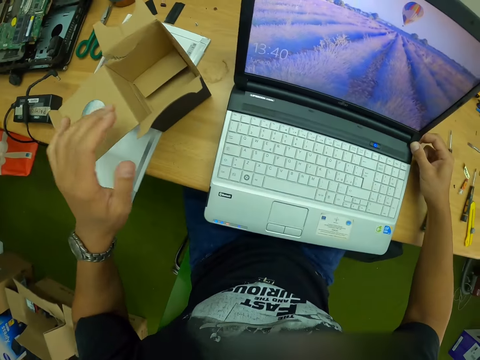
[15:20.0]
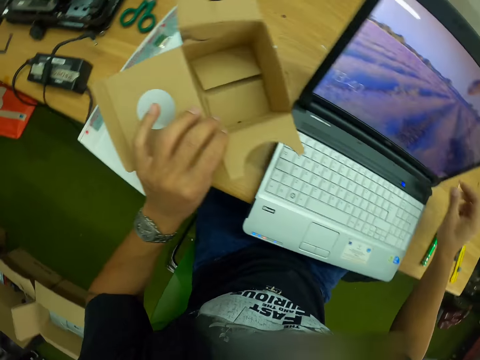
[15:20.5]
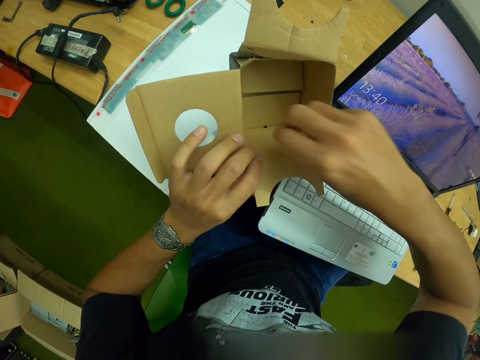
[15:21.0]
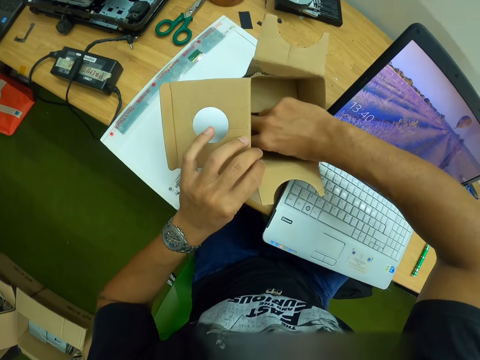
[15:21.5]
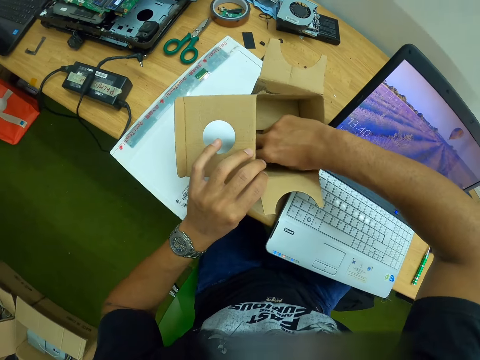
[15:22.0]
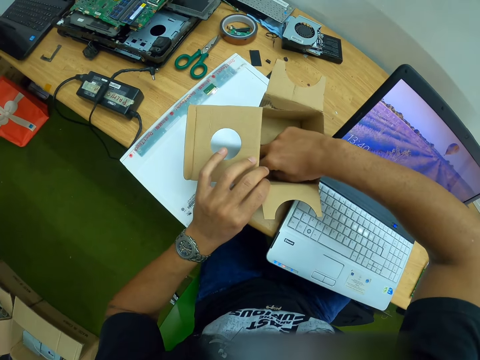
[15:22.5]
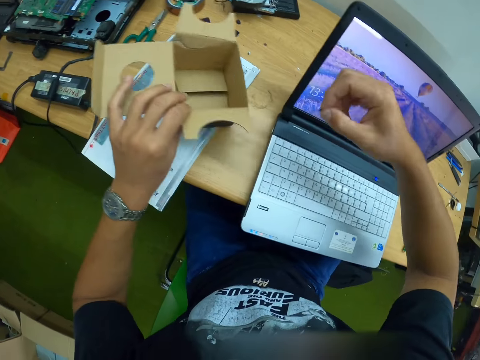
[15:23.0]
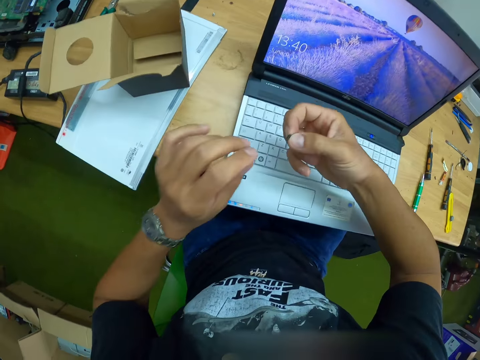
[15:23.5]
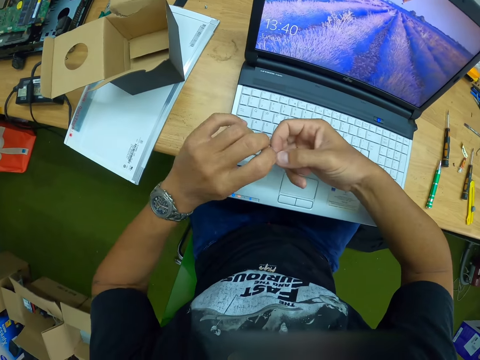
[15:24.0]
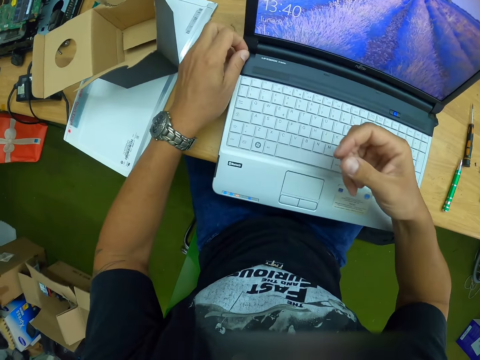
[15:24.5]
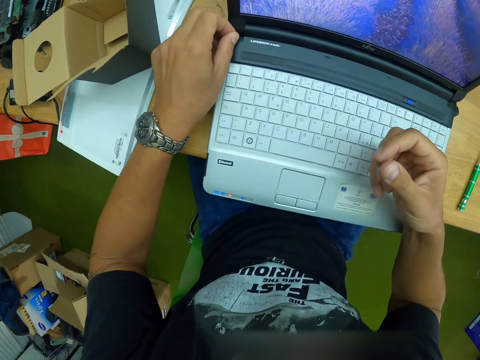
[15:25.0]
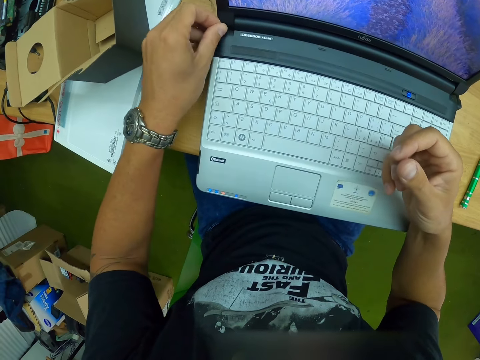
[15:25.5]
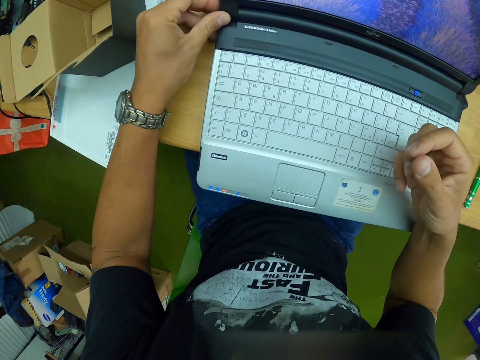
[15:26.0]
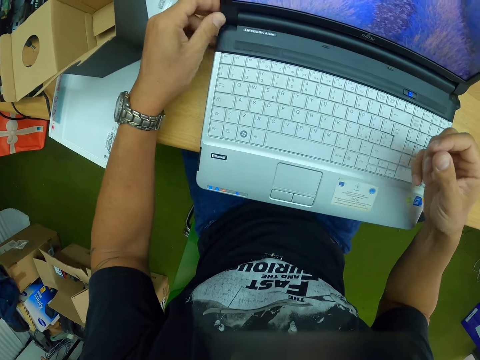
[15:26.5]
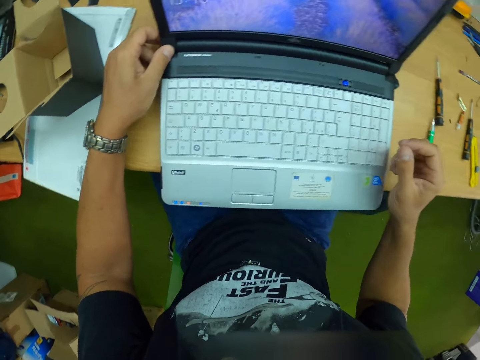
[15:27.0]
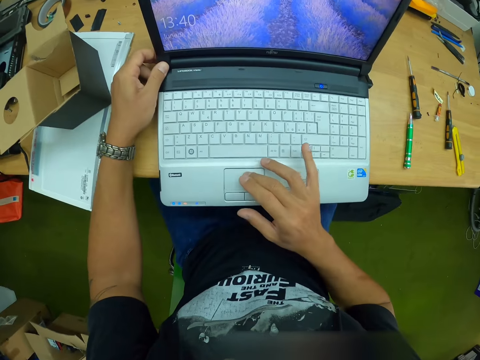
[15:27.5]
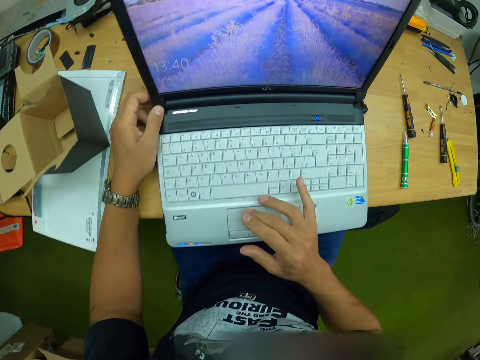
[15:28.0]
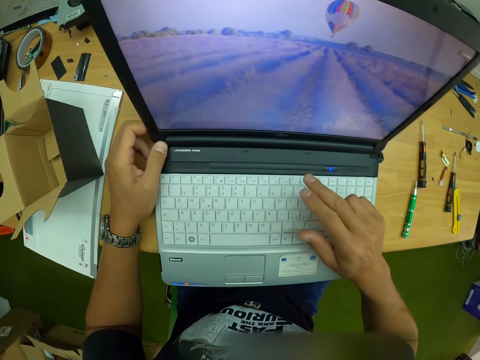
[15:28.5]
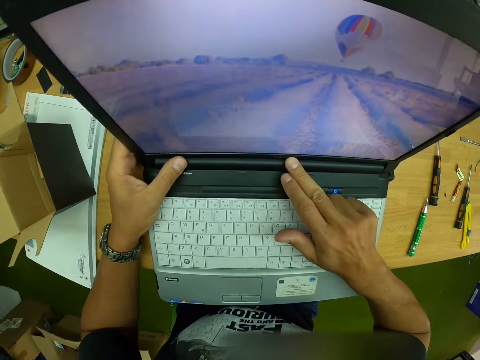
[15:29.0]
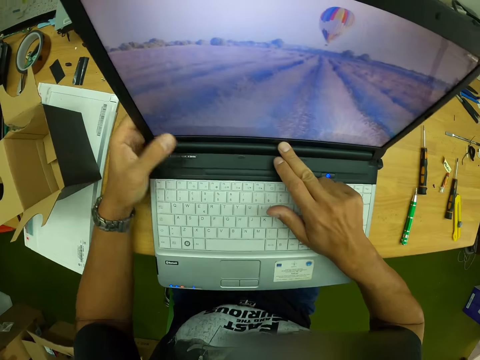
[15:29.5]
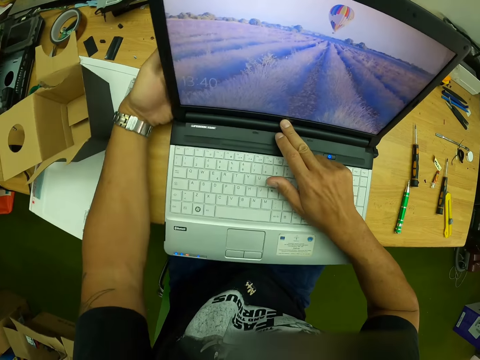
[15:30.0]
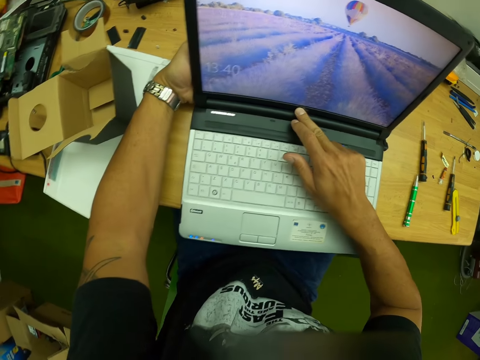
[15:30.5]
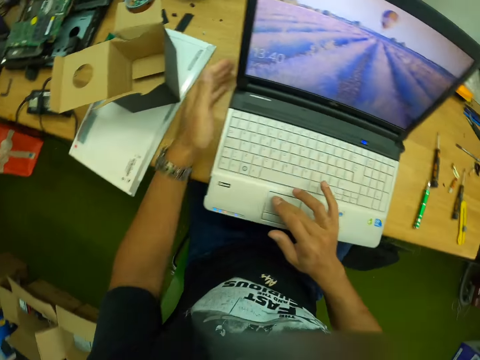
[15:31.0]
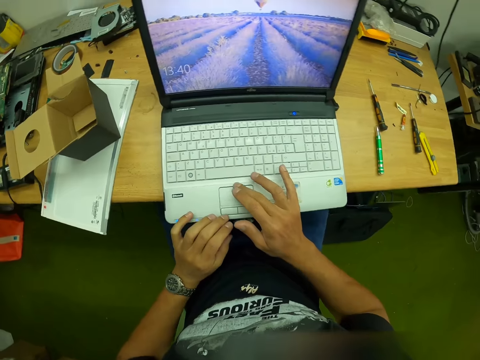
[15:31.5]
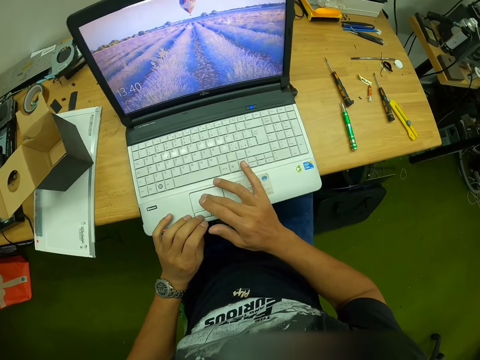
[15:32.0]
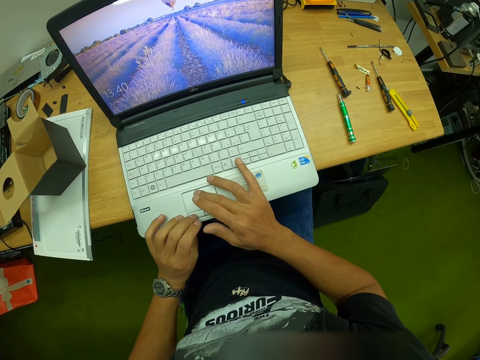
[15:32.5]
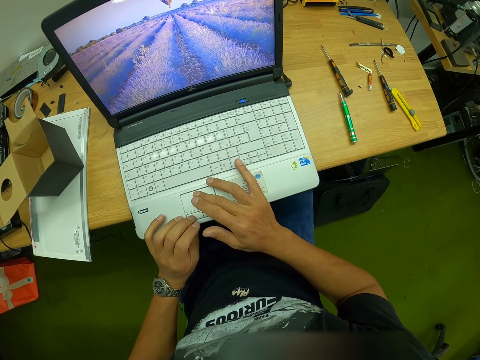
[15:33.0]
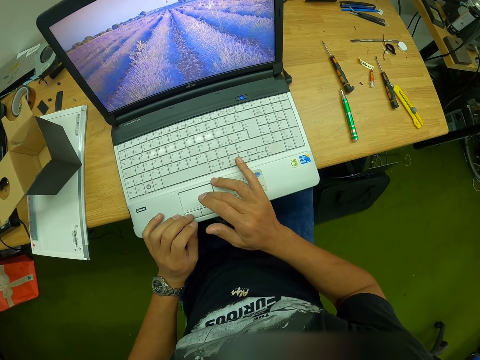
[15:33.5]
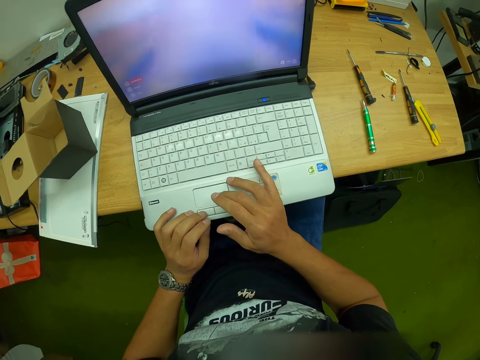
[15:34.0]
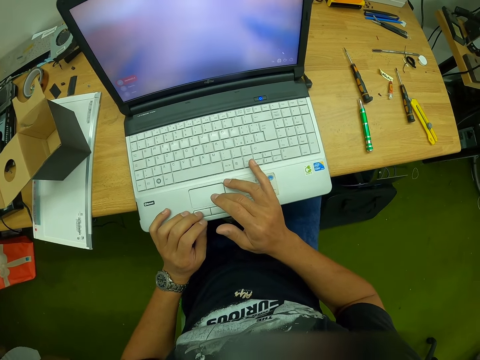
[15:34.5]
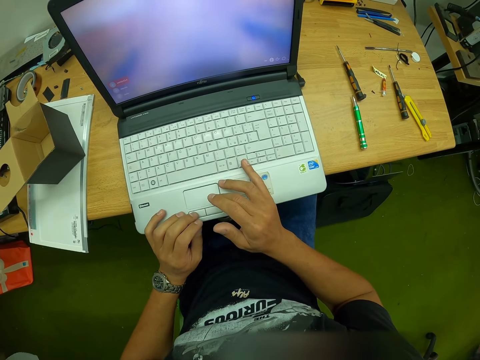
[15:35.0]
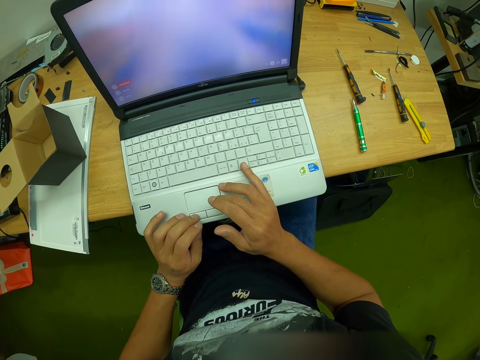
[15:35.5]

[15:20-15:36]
The camera wearer holds the carton with his left hand. He touches the box. He picks a screw cover from the carton with his right hand. He holds the screw. He picks the screw cover from his right hand with his left hand. He tapes the screw cover to the laptop with his left hand. He inserts the screw in the laptop keyboard. He operates the laptop trackpad with his right hand. He touches the laptop keyboard. He holds the laptop. He touches the laptop keyboard.

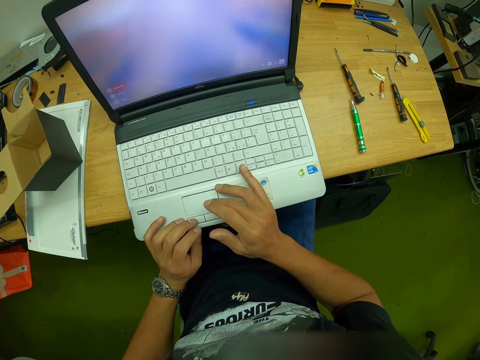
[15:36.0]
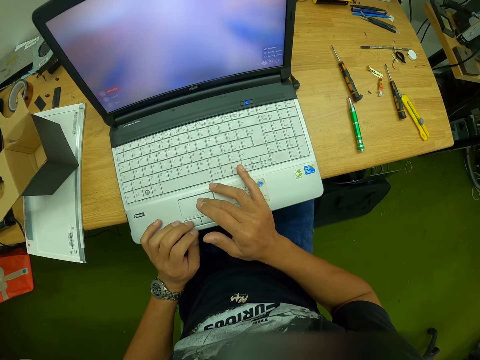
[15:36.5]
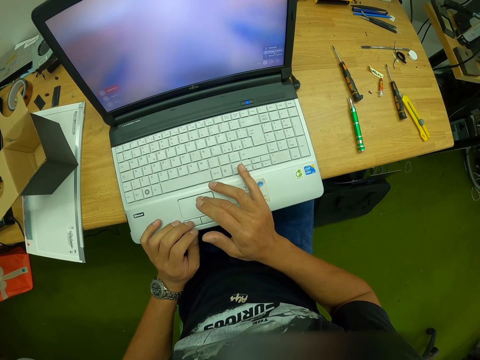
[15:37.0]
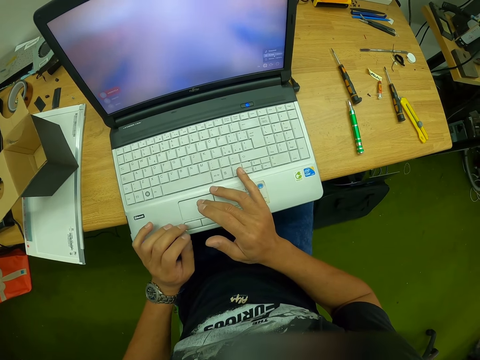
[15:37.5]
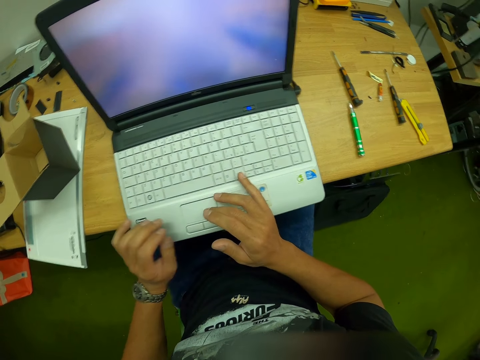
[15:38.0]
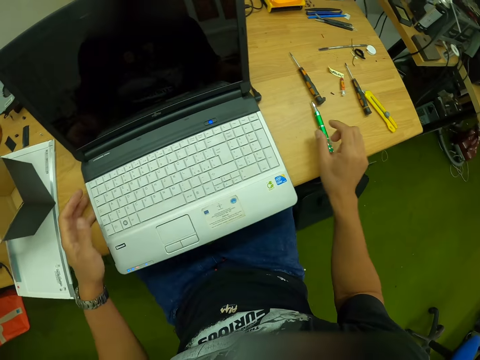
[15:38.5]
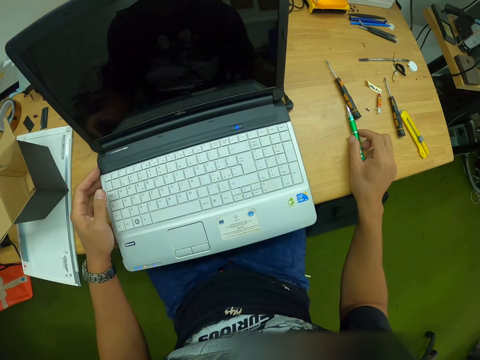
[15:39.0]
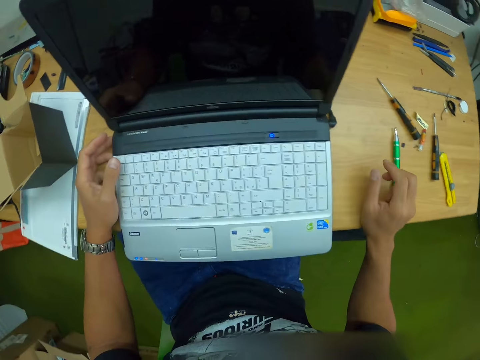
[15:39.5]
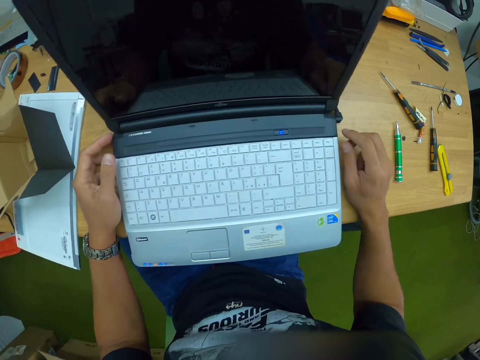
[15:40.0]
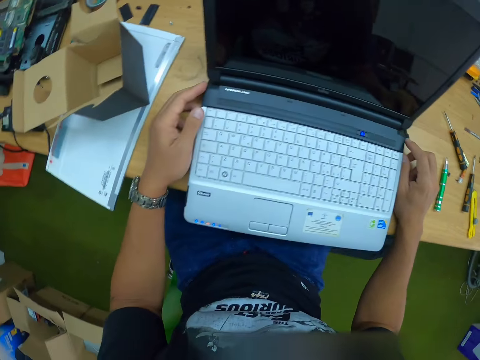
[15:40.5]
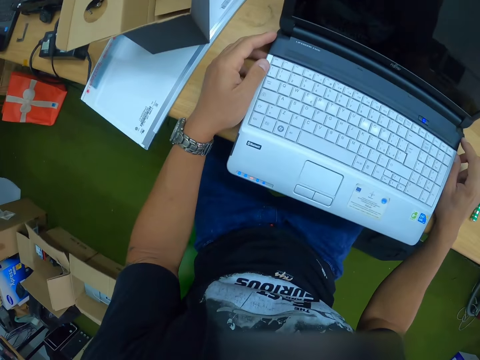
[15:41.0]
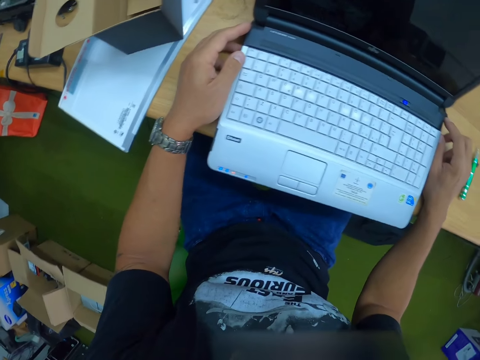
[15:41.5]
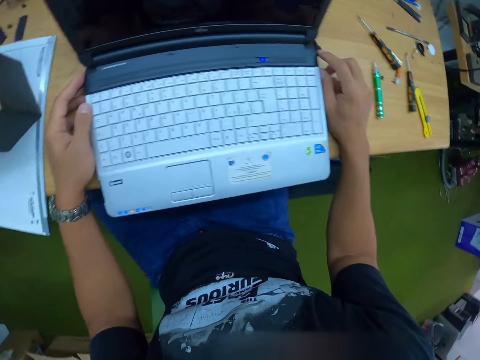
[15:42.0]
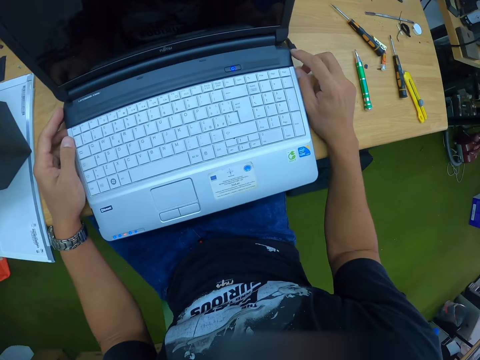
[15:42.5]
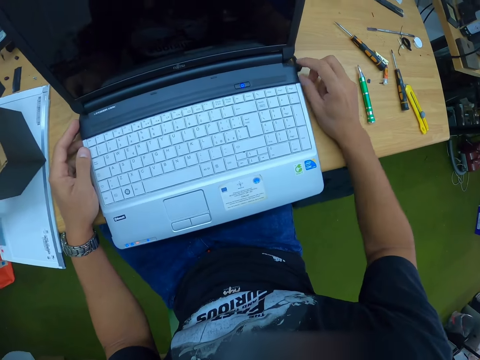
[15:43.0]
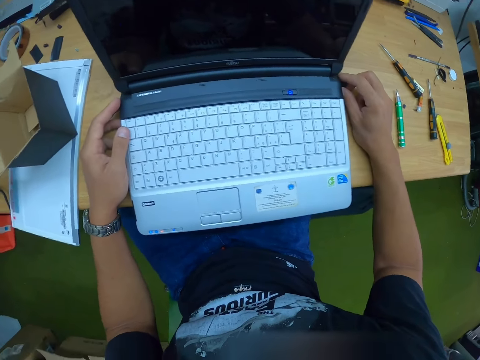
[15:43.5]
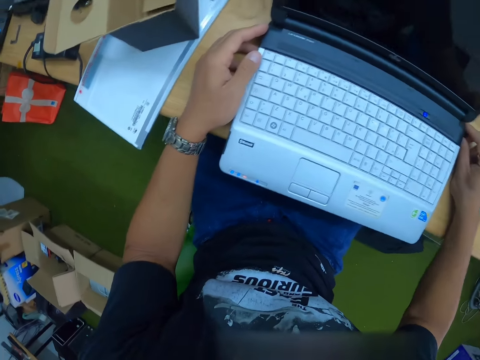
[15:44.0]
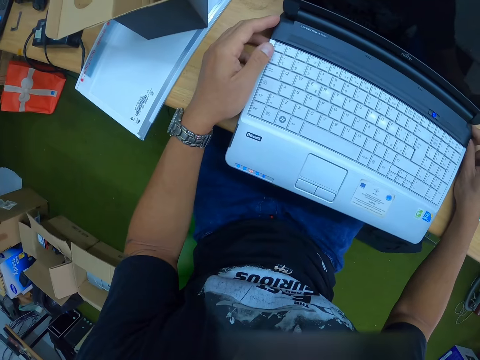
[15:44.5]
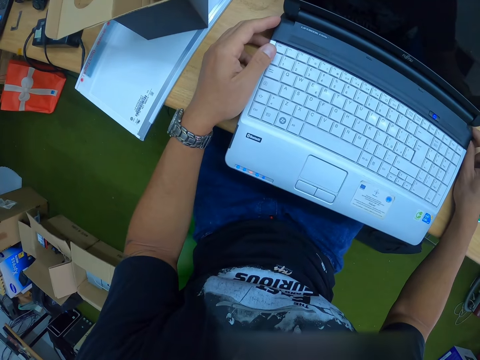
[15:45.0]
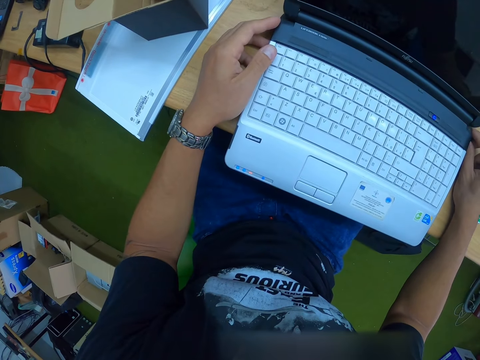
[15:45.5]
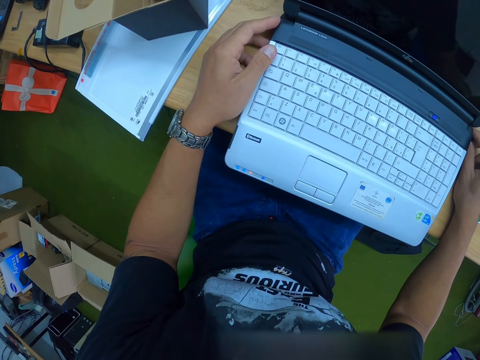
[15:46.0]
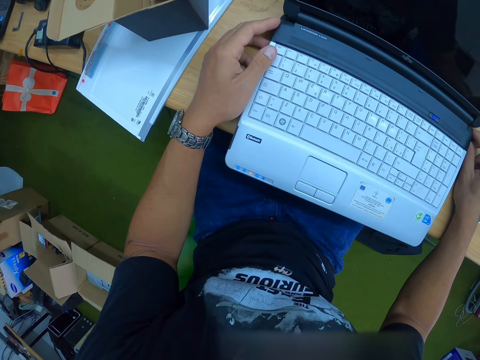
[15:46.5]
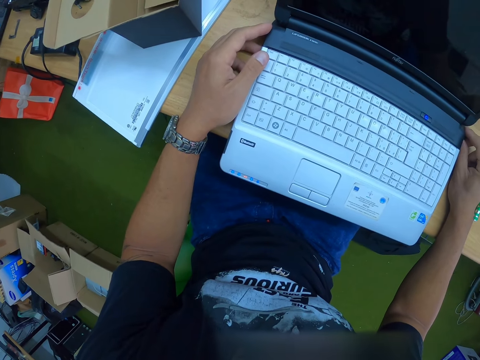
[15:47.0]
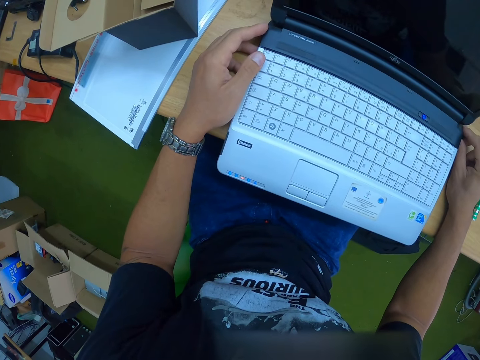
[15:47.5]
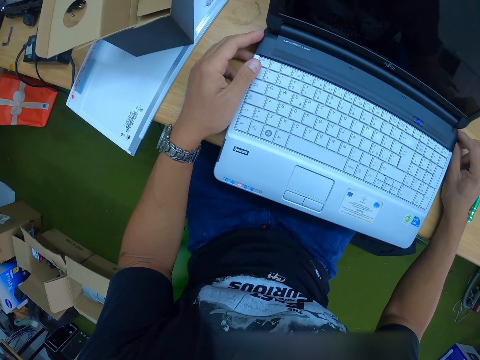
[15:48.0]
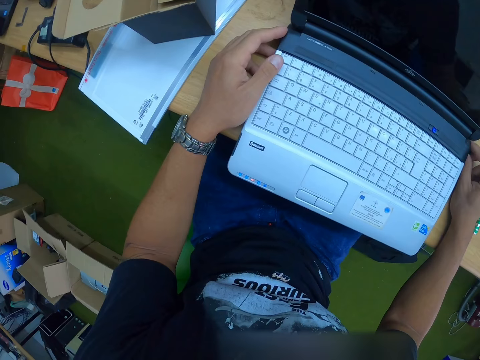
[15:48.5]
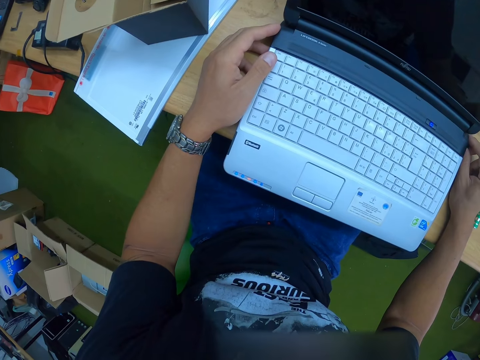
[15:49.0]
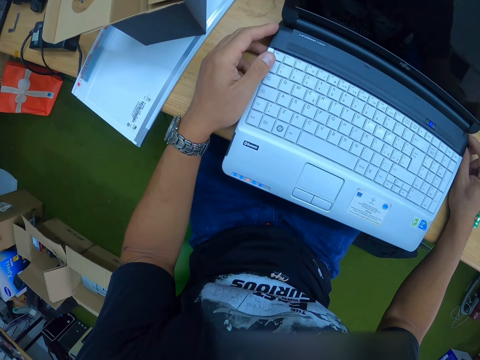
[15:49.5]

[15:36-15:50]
The camera wearer slides a screwdriver on the table away from the laptop with his right hand. He looks at the laptop.
